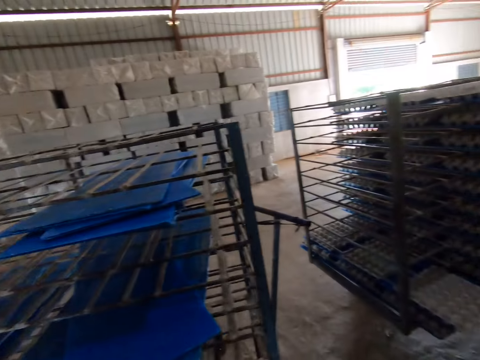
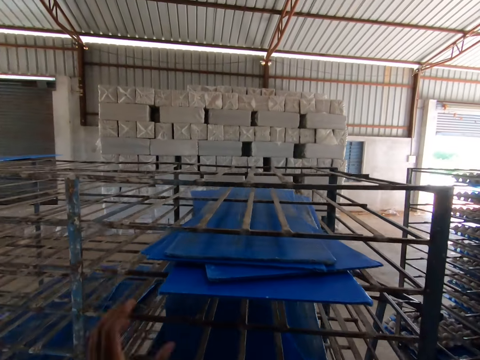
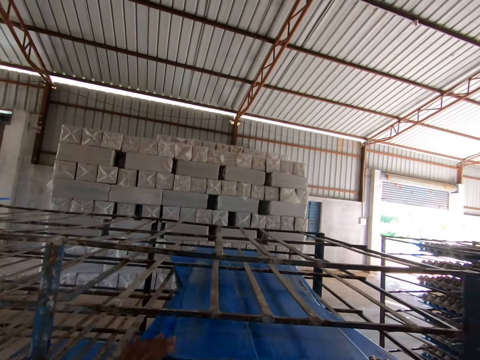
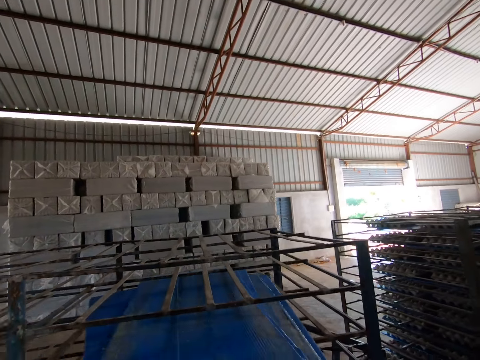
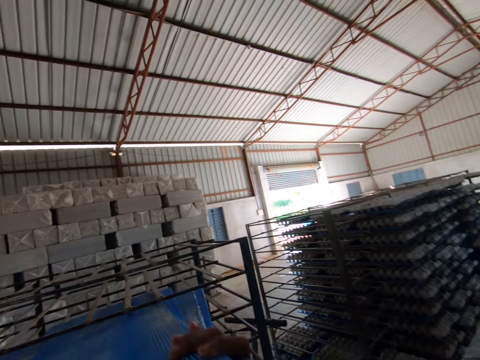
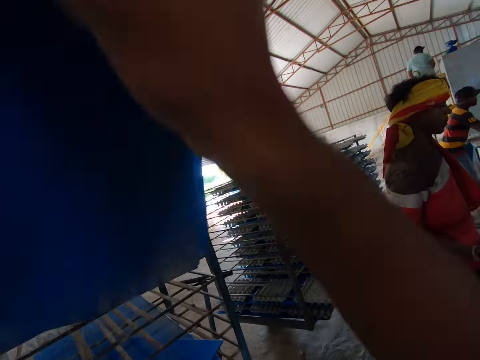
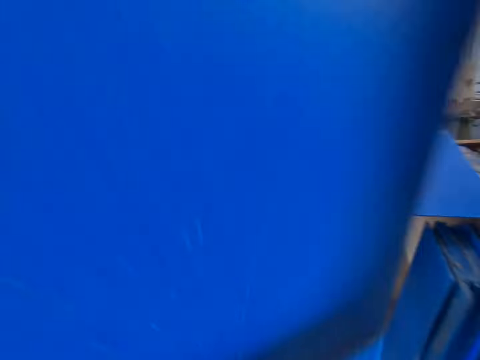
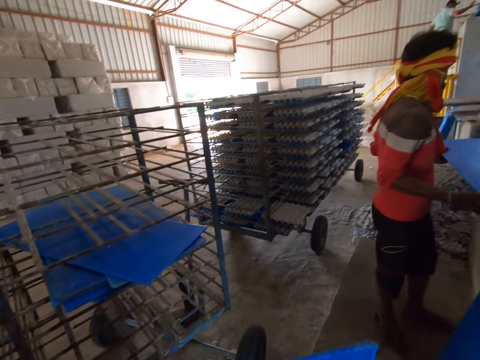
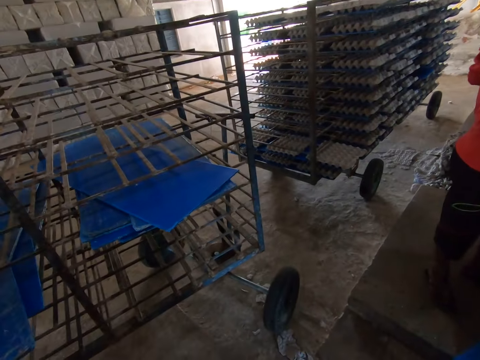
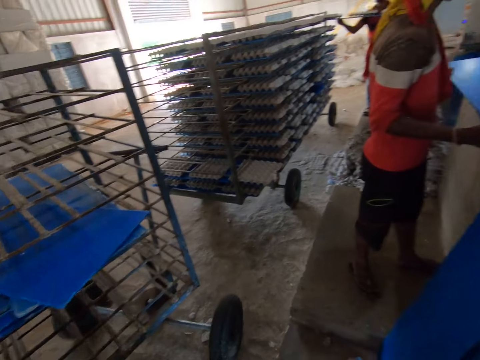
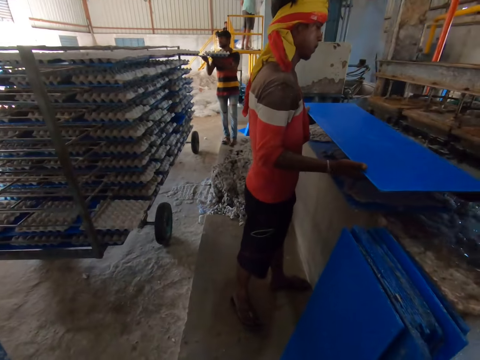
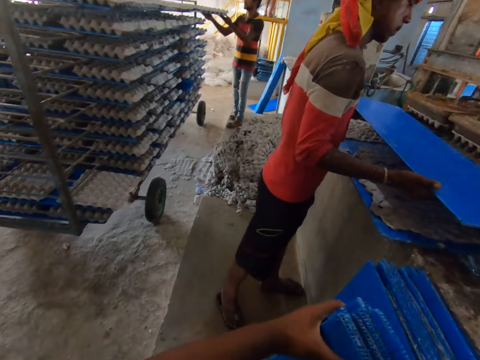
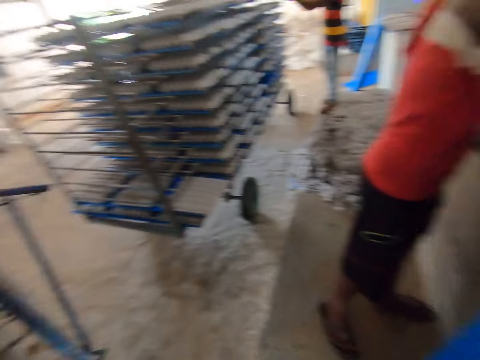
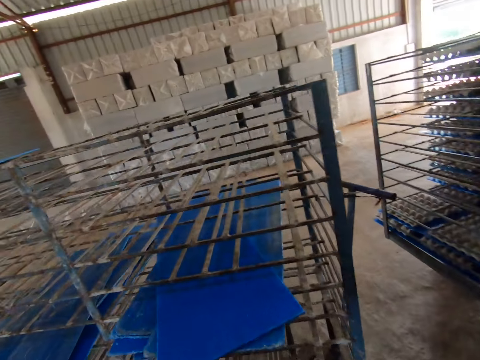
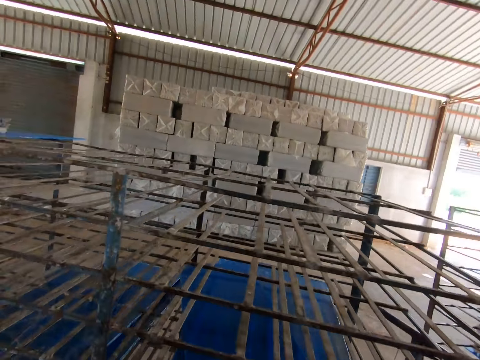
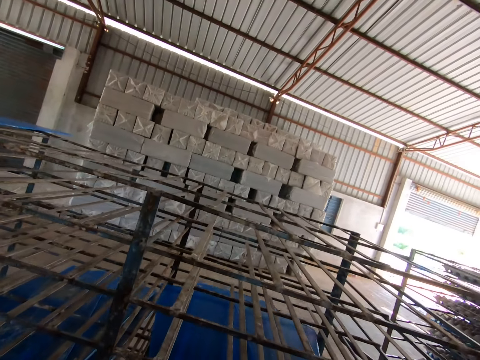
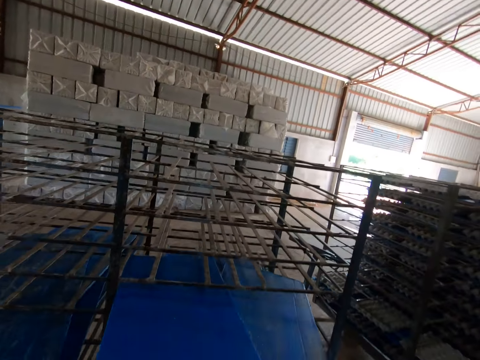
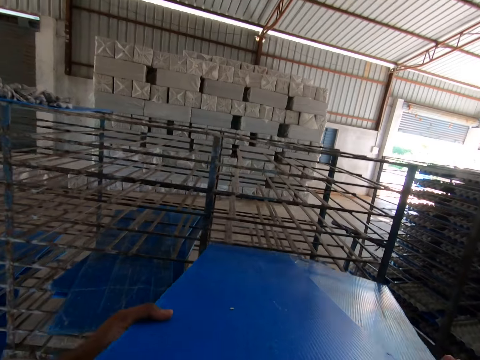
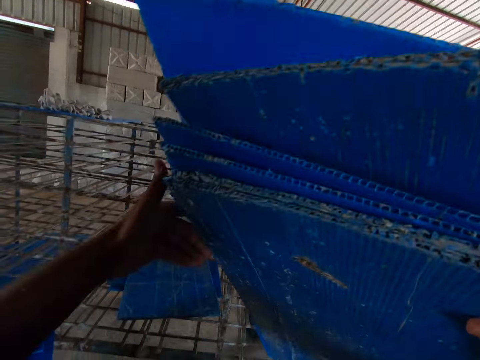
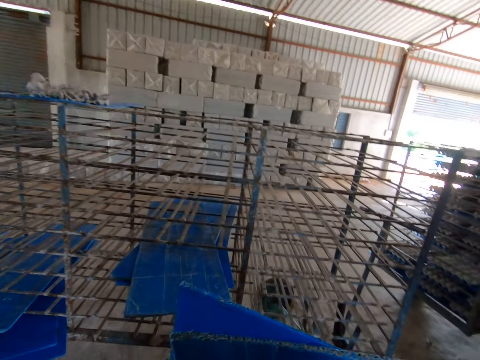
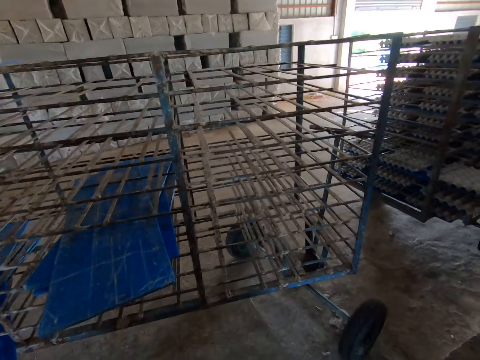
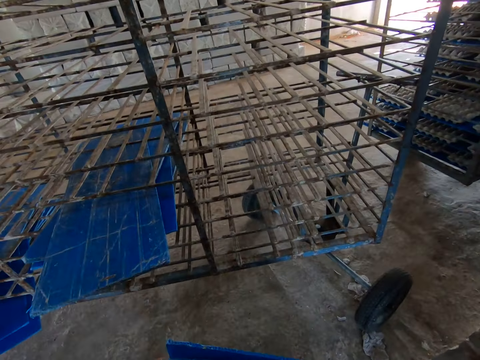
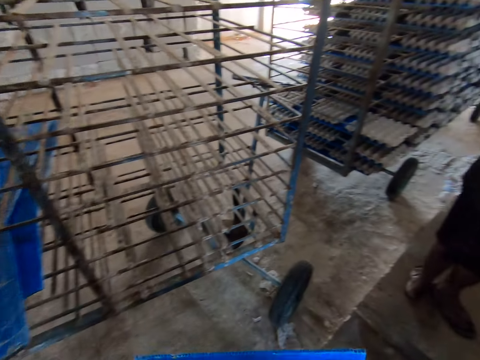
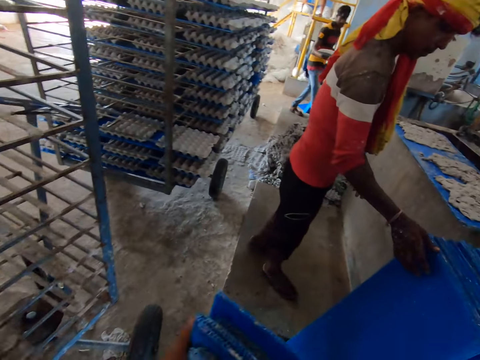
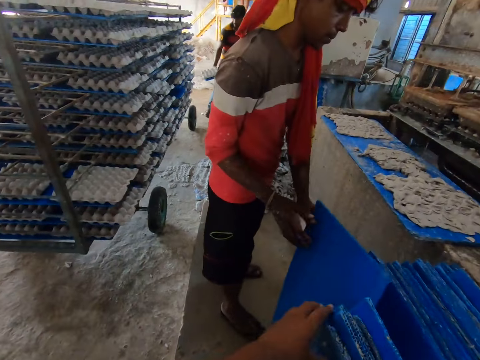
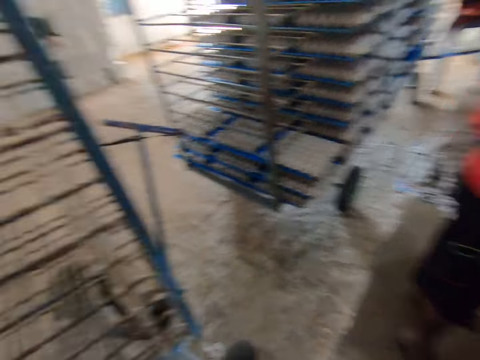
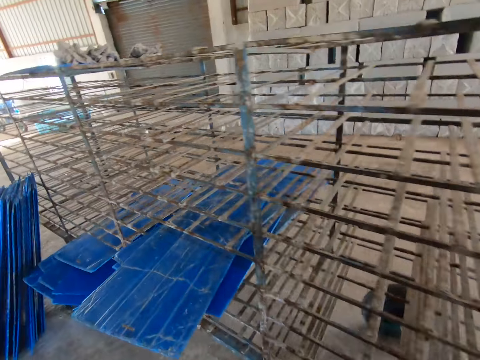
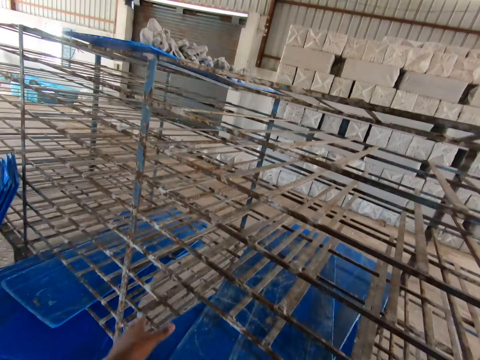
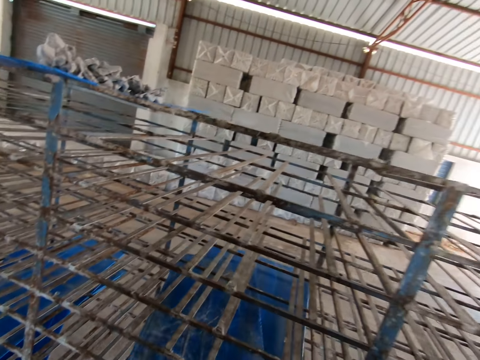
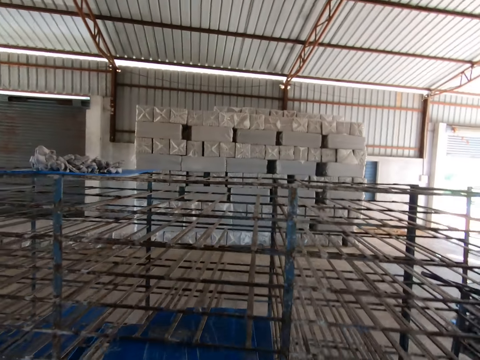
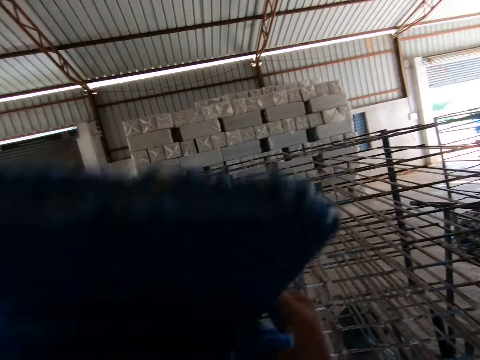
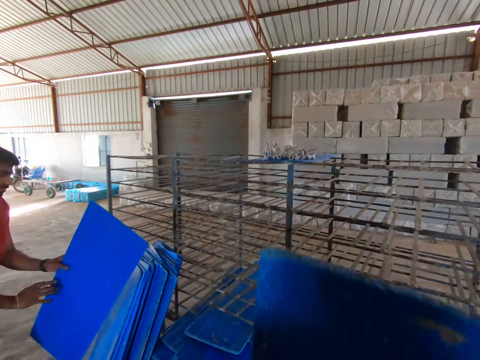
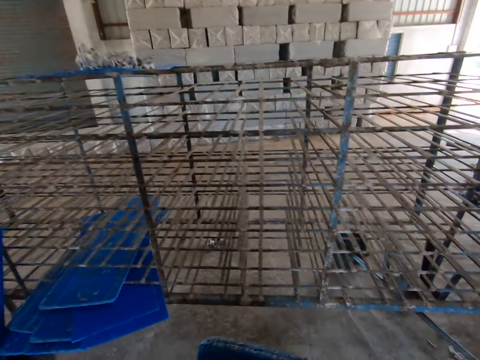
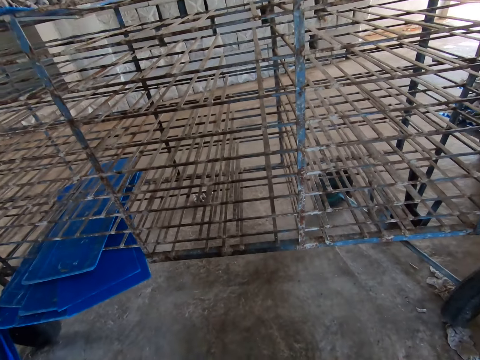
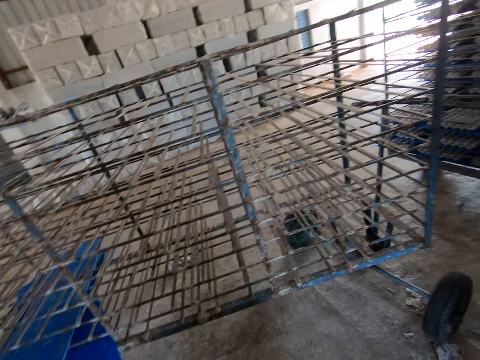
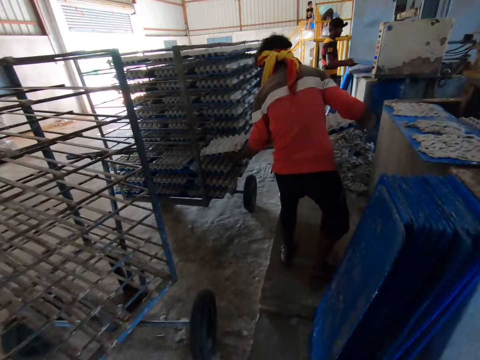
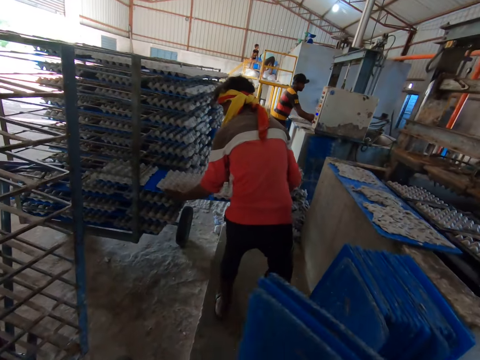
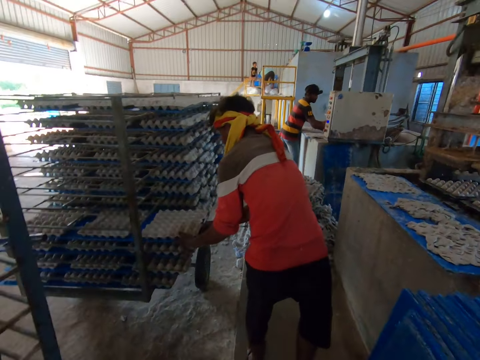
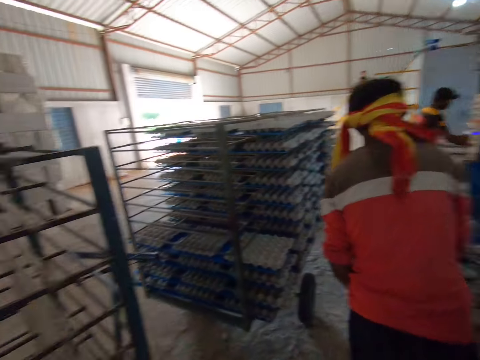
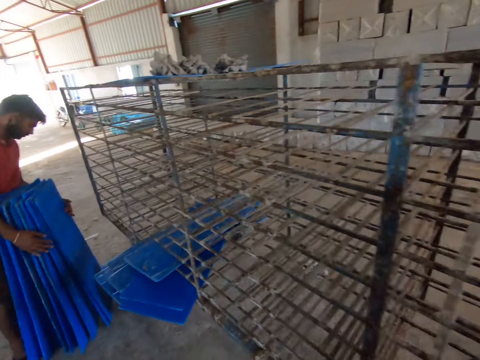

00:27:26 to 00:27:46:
The camera wearer pulls egg trays from the rack with both hands. A man places an egg tray under the egg crate engine with both hands. Another man pulls an egg tray into the rack with both hands. The camera wearer drops the egg trays on the floor with both hands. They pull the egg trays from the rack with both hands. They drop the egg trays on the floor with both hands. They drop the egg trays on the floor beside the first man with both hands. The first man picks an egg tray from the floor with his right hand, passes the egg tray to his left hand and raises the egg tray with his left hand. The camera wearer pulls the egg trays from the rack with both hands. They drop the egg trays on the floor with both hands. The first man drops egg crates into the rack with the egg tray in both hands. The camera wearer drops the egg trays on the floor beside the first man with both hands. A third man holds egg trays on the floor with both hands.

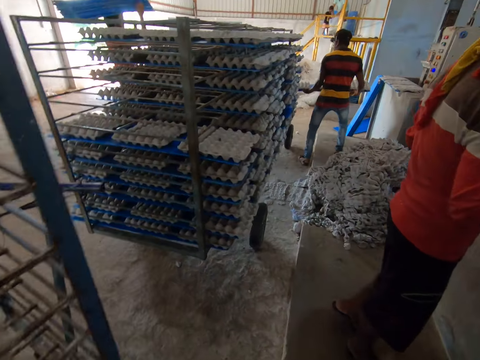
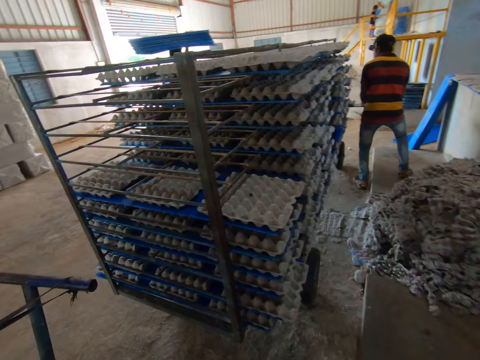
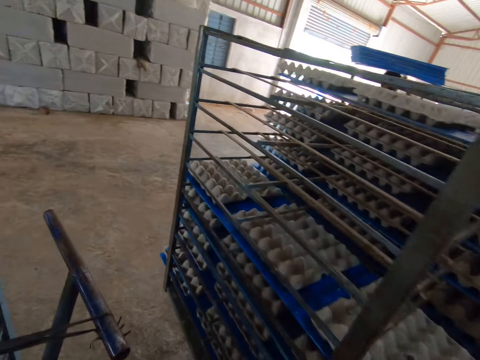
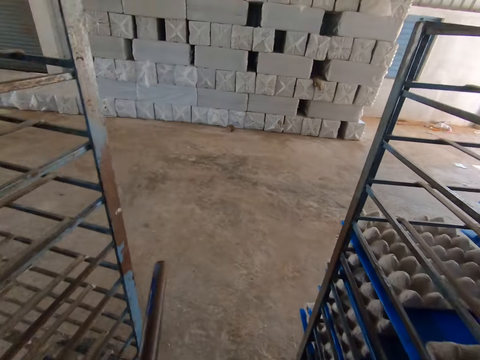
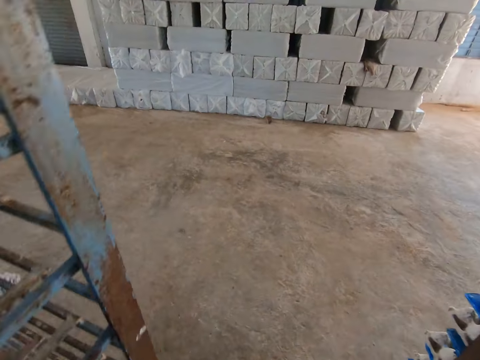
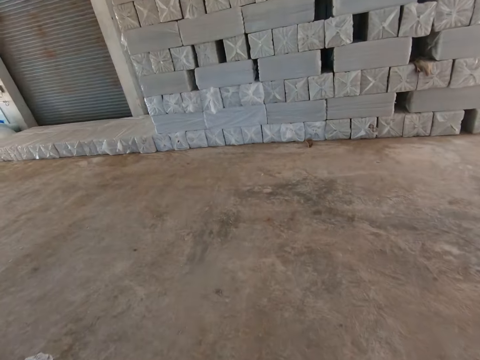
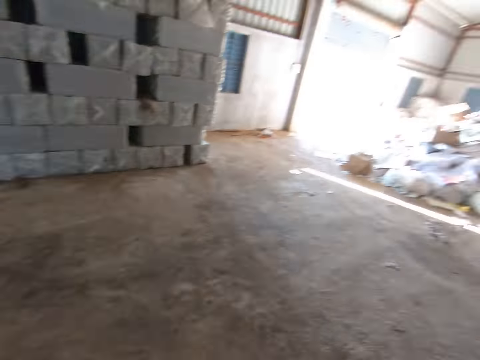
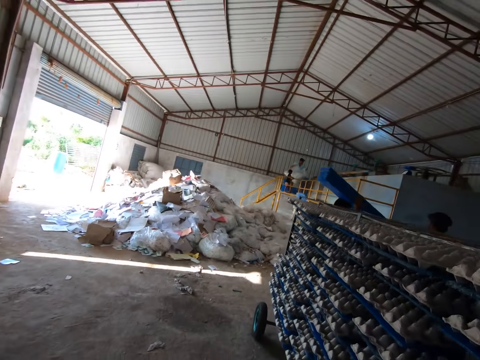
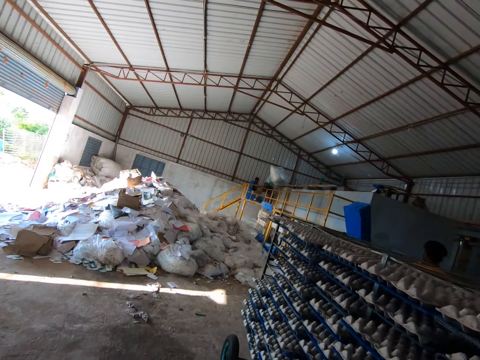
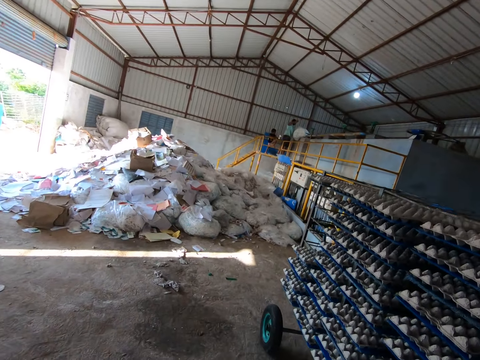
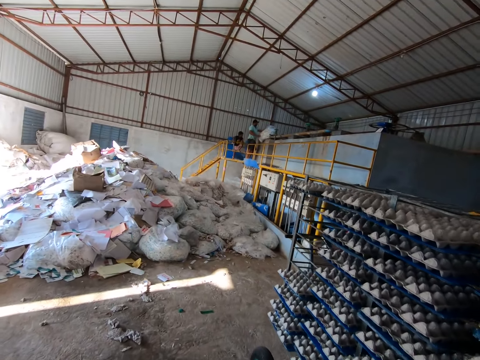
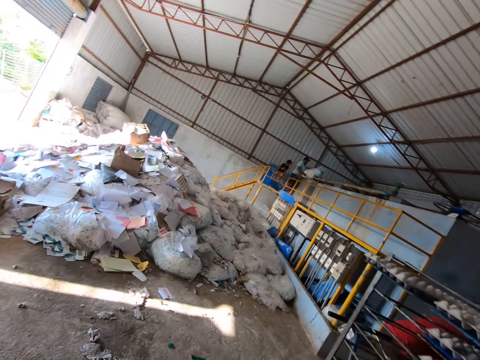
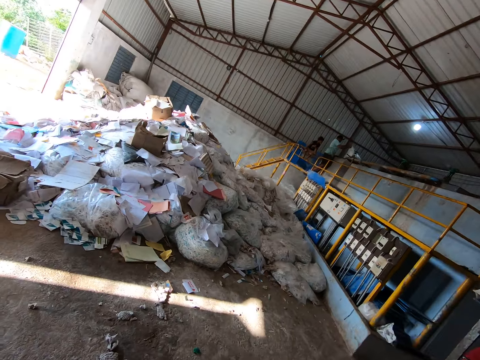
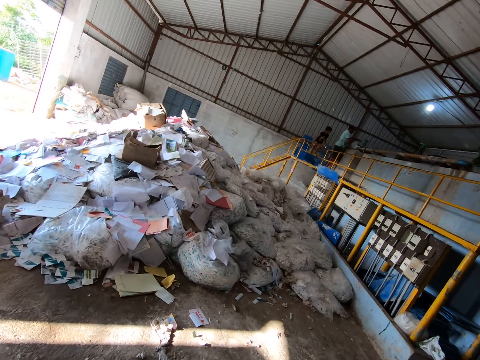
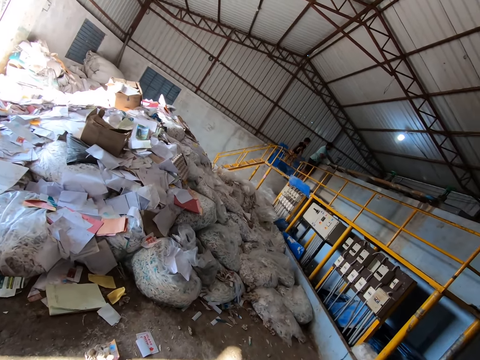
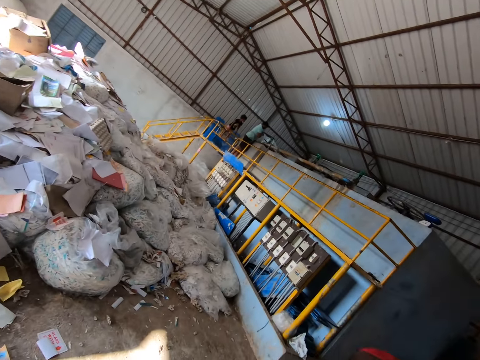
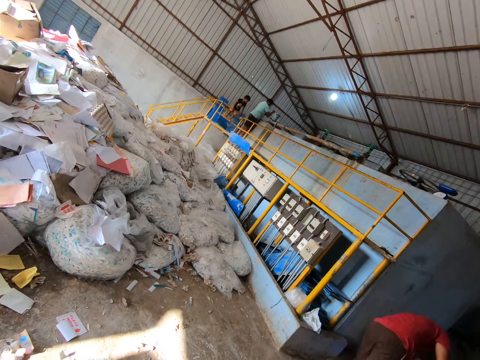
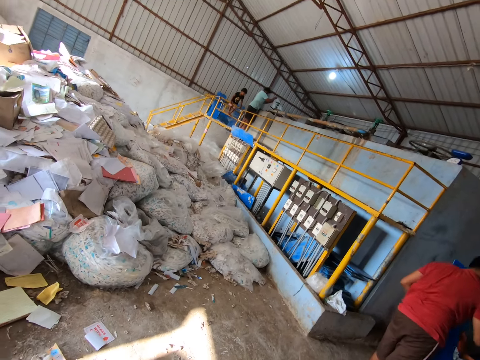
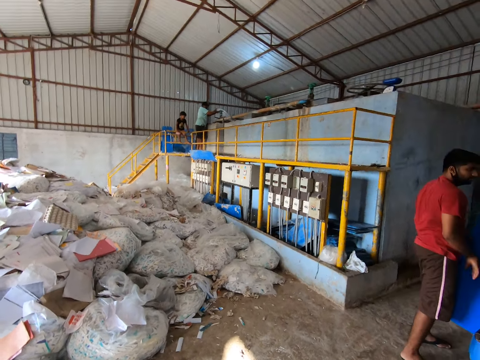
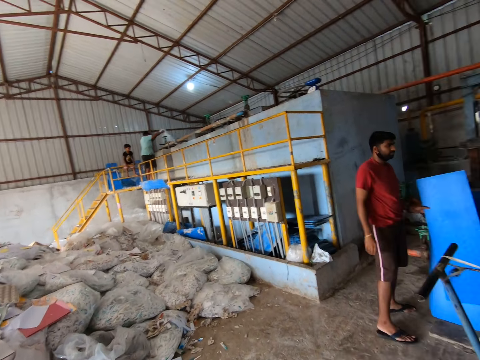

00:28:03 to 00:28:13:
The camera wearer walks towards a rack in the factory. A man holds a nylon on an engine with both hands. Another man picks an egg tray from the floor with his left hand and drops the egg tray on the floor with his left hand.
